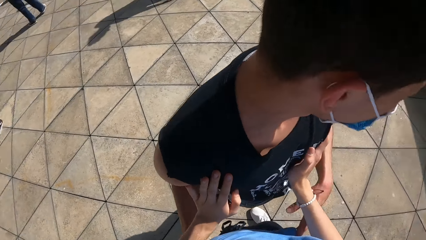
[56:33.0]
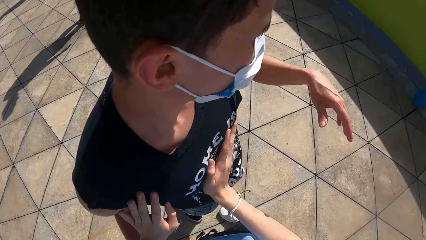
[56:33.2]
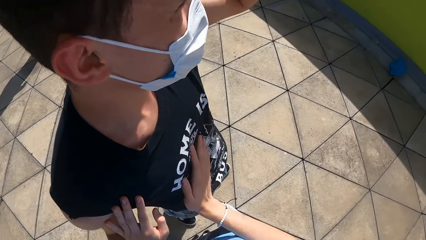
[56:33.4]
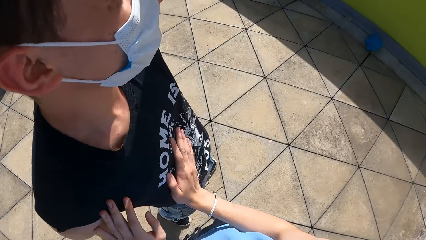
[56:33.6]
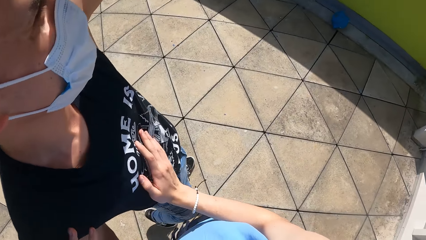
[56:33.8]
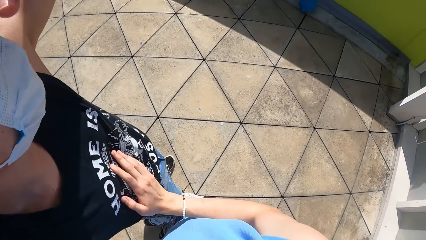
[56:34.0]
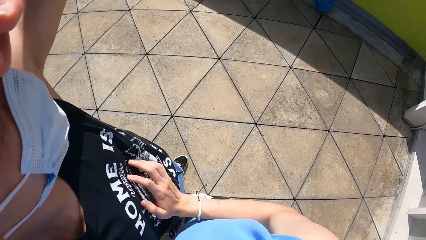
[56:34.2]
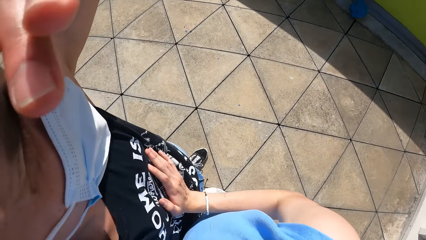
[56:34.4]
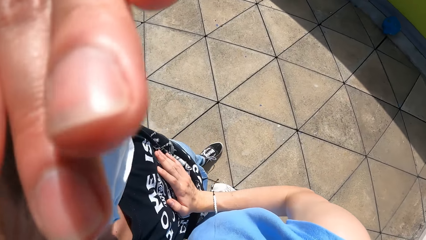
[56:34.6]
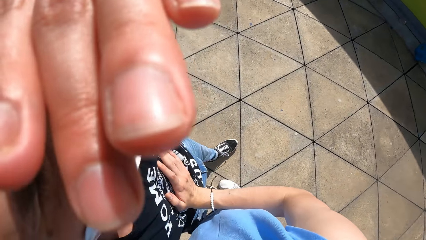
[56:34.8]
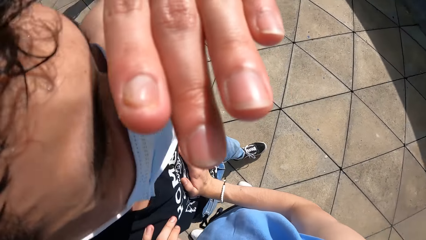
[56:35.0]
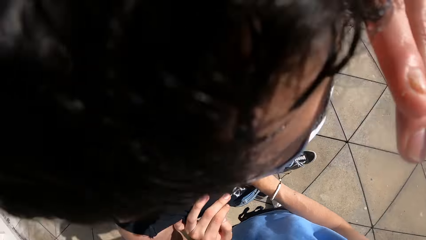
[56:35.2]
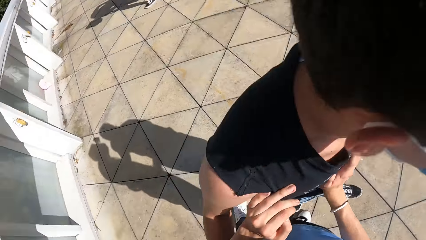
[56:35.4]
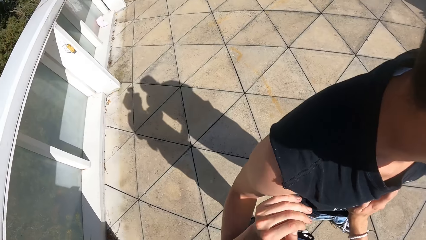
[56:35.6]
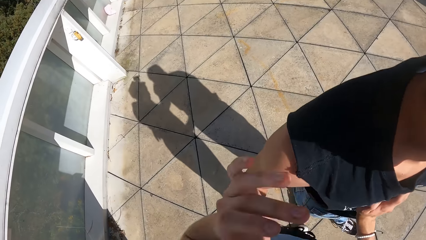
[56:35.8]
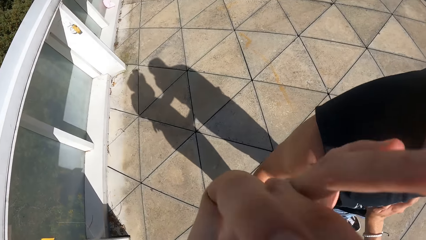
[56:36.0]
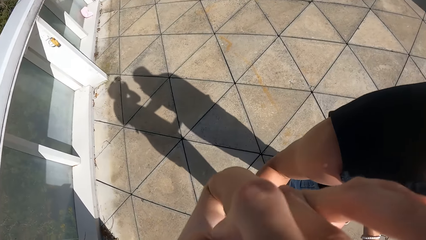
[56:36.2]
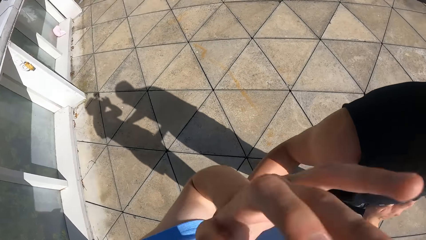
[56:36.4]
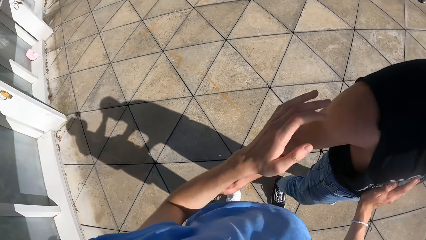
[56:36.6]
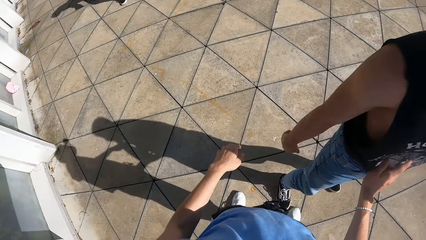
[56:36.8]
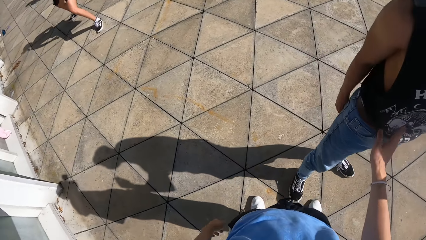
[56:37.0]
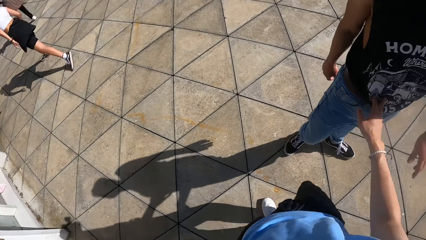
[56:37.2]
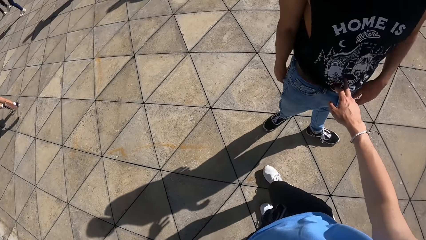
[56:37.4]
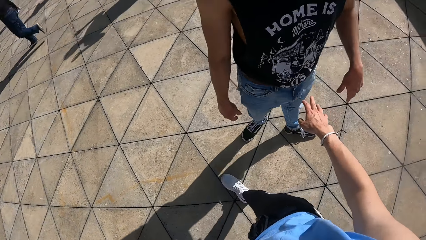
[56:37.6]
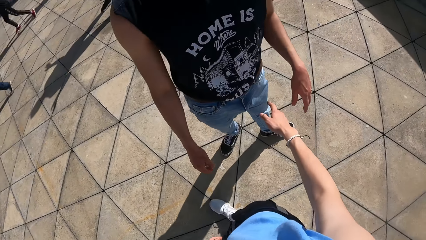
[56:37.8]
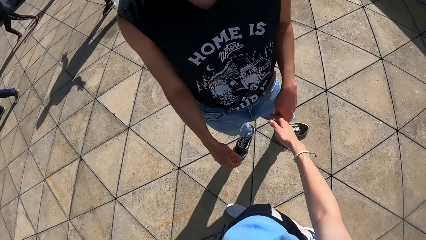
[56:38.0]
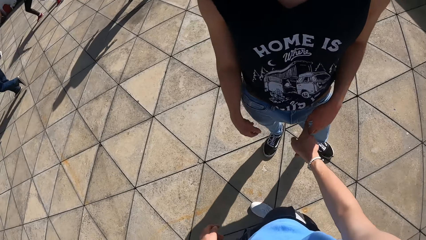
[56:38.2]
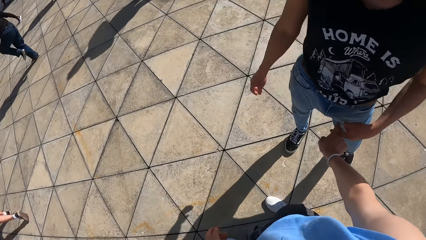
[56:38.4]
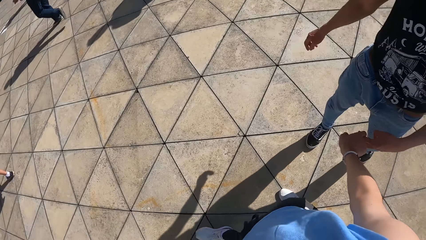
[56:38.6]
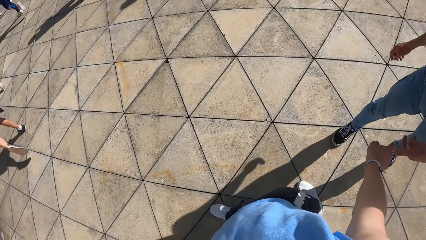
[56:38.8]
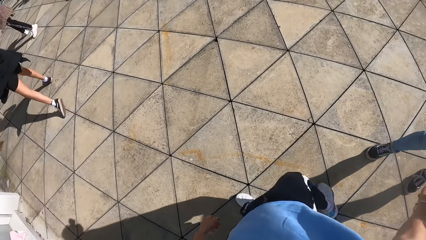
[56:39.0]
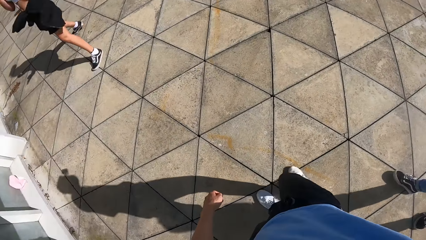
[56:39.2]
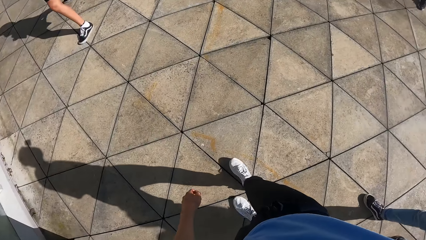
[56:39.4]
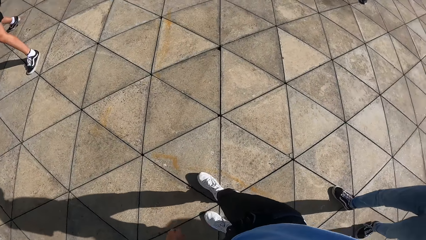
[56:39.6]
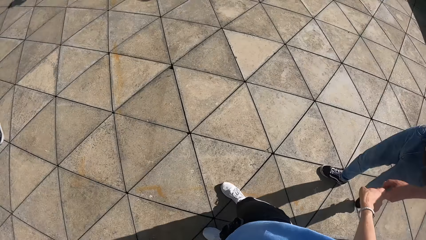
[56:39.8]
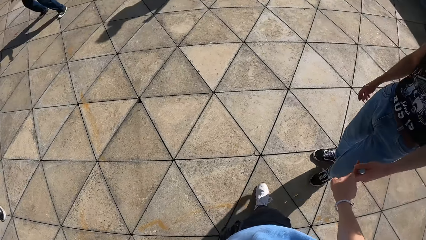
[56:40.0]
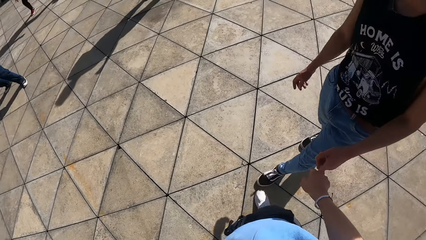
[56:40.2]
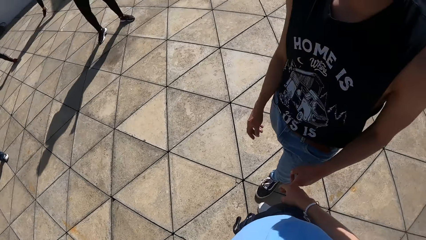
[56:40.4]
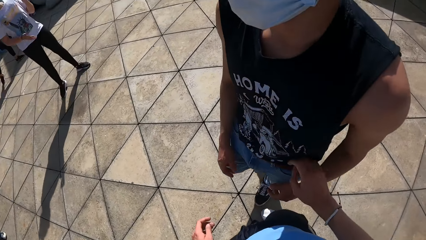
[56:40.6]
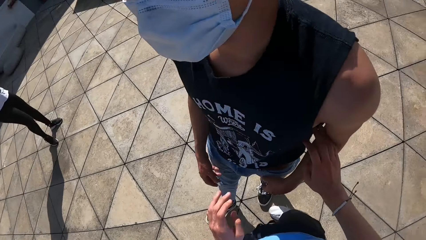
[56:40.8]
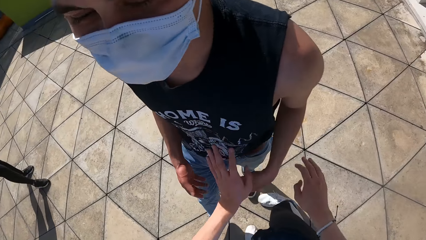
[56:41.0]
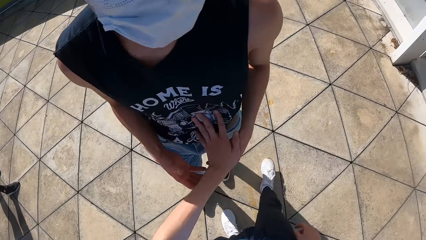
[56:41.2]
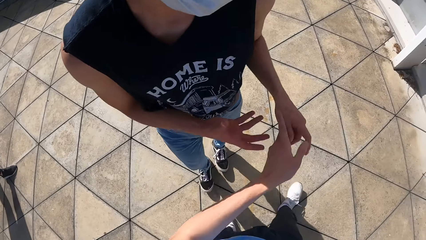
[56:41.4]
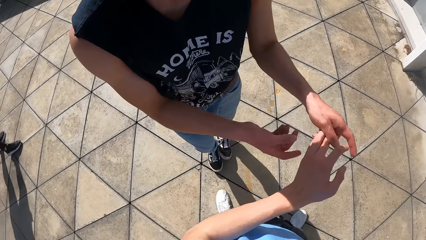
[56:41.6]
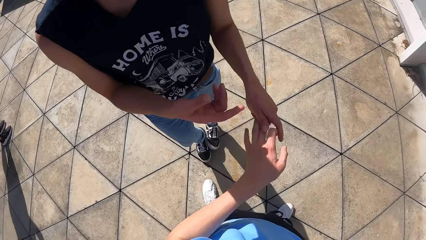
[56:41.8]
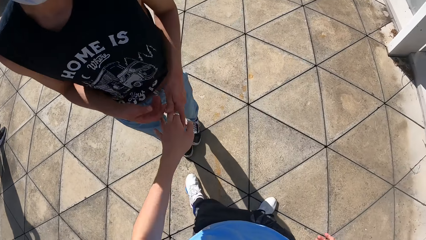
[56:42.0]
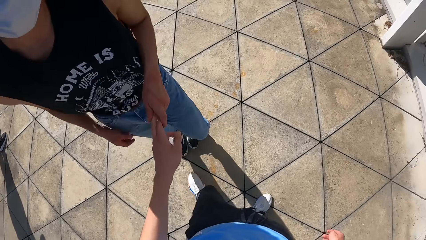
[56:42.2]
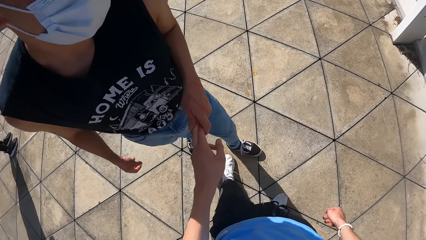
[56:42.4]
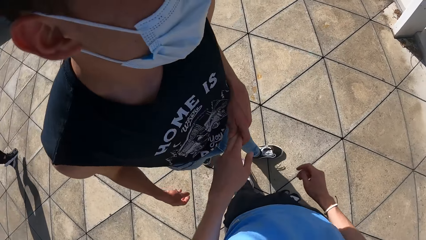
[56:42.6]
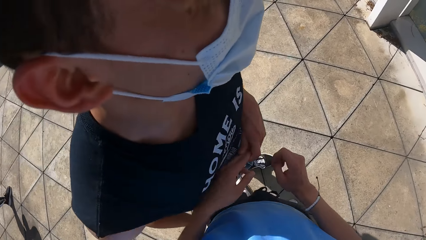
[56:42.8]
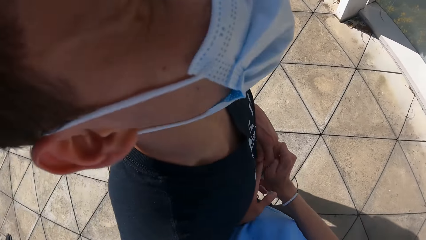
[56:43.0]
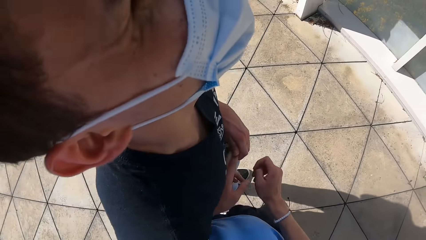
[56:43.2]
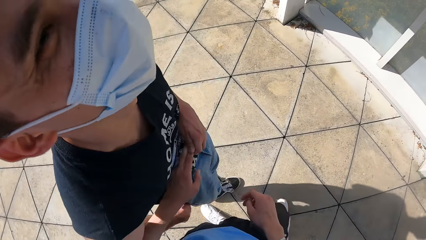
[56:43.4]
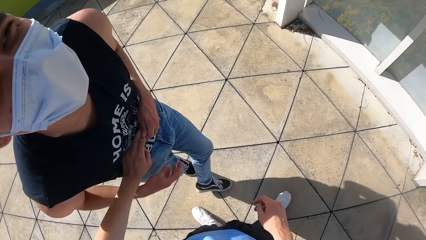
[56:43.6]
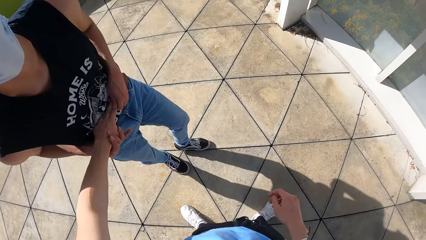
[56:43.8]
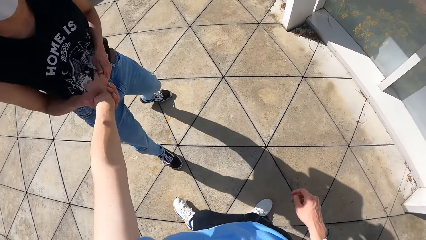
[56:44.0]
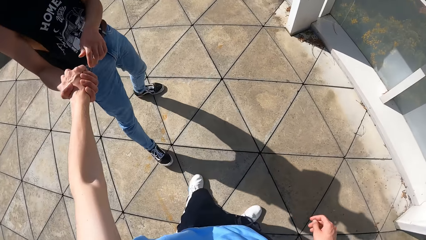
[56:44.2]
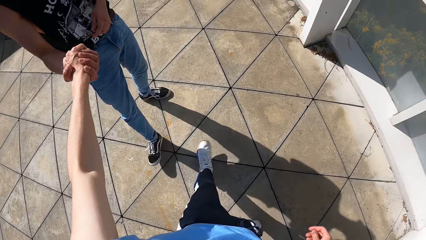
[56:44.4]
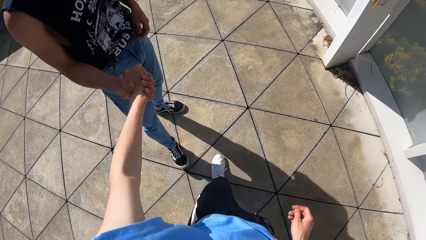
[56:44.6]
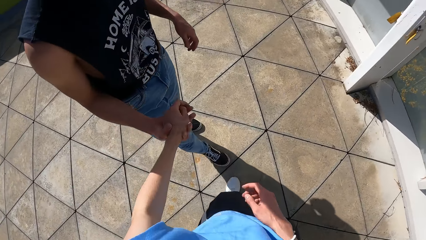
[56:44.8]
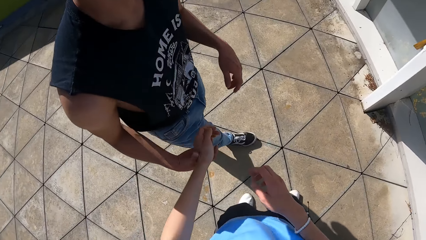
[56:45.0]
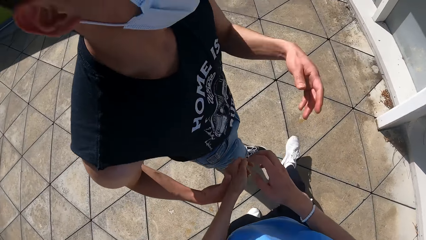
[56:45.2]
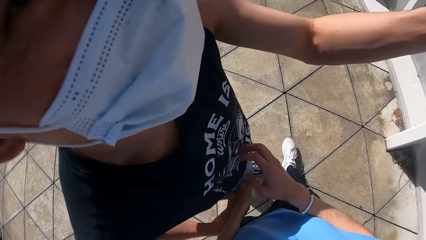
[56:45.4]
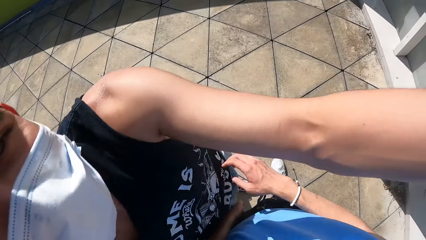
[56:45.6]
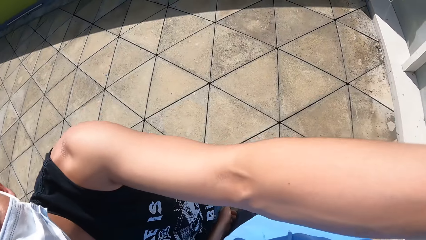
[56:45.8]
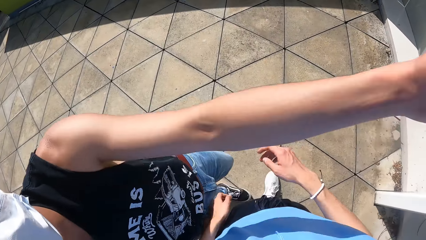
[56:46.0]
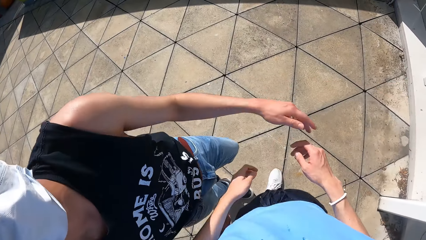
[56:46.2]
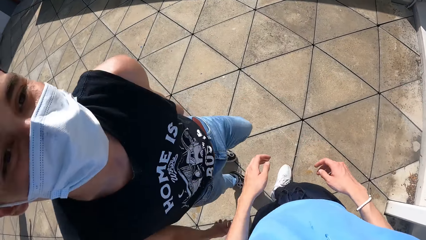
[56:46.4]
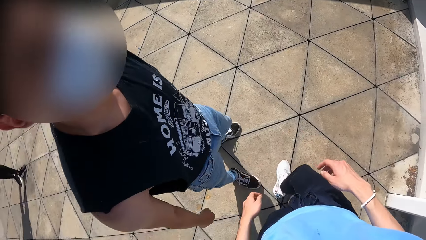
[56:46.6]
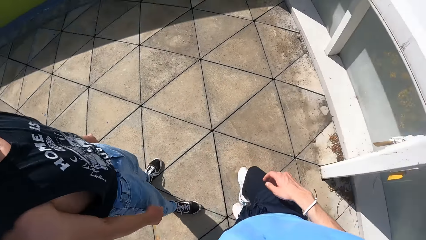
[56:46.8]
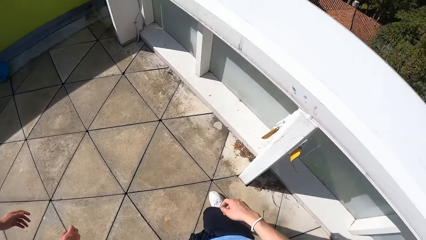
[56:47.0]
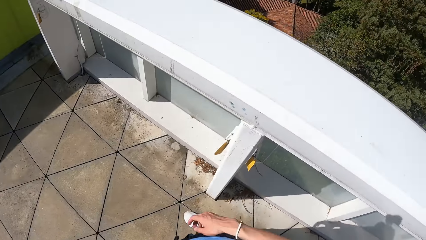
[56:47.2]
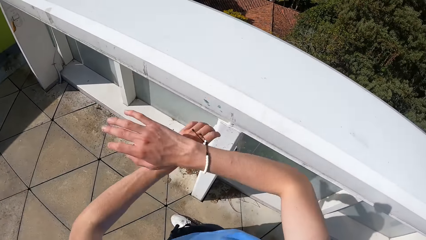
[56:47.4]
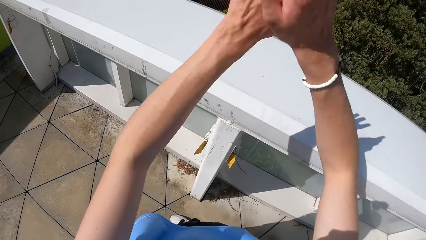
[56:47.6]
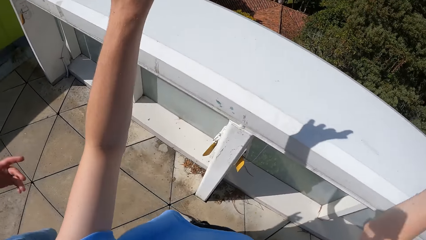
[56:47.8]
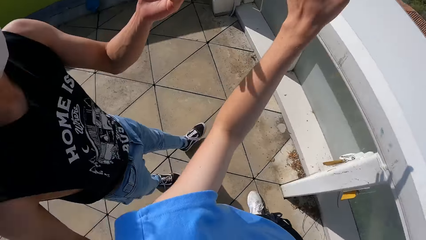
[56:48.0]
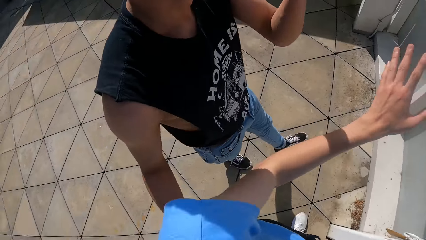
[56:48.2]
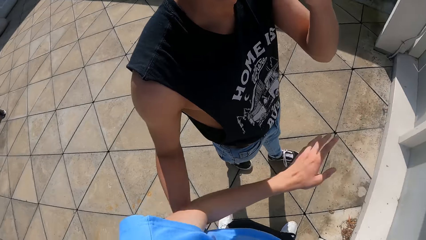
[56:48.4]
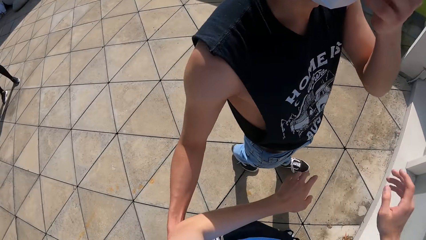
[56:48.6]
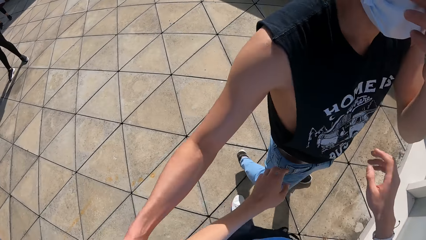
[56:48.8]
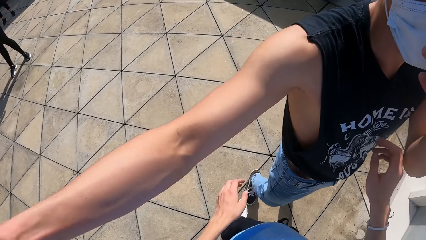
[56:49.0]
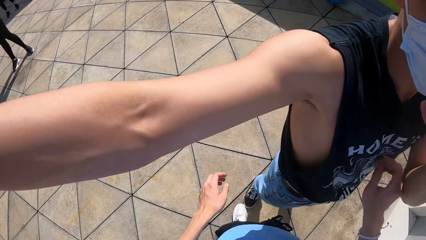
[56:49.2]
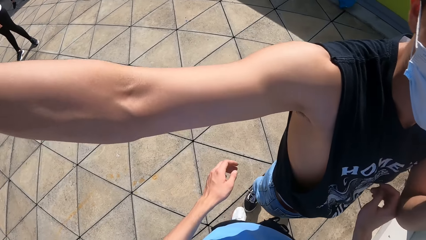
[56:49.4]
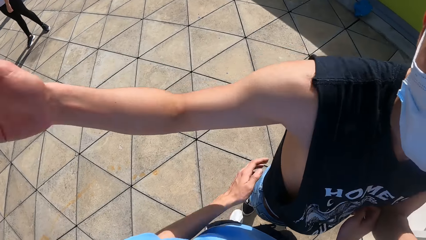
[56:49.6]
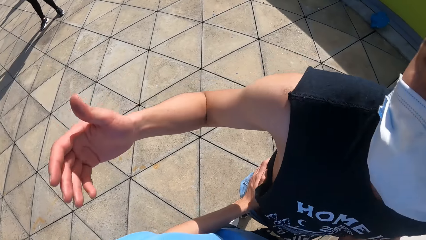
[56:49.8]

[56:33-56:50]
The camera wearer adjusts the facemask on his face with his left hand. He holds hands with a boy with his right hand. He places his left hand on the boy. He holds hands with the boy with his left hand.
